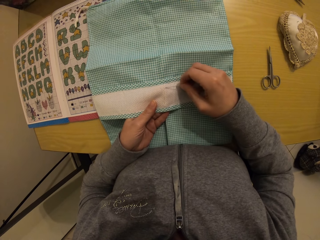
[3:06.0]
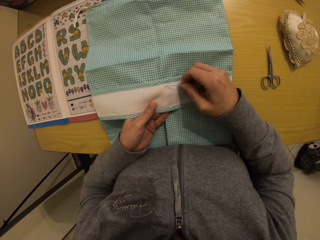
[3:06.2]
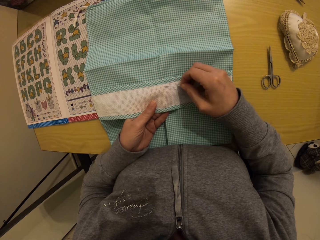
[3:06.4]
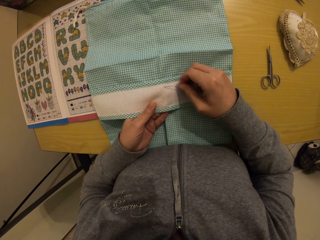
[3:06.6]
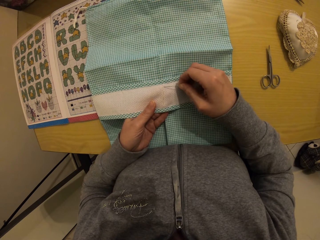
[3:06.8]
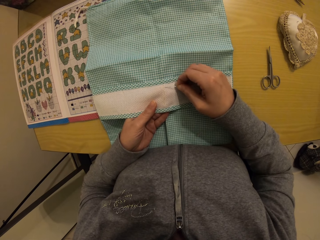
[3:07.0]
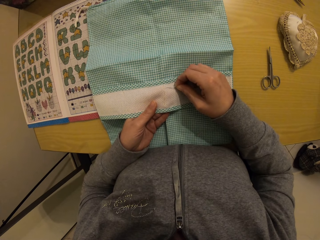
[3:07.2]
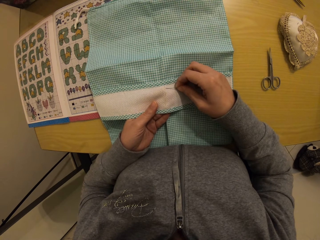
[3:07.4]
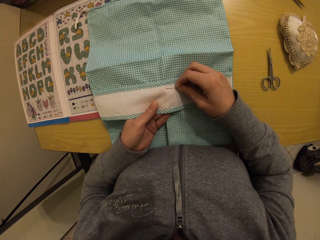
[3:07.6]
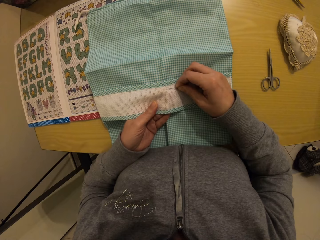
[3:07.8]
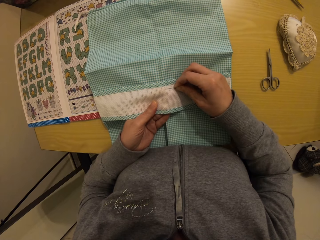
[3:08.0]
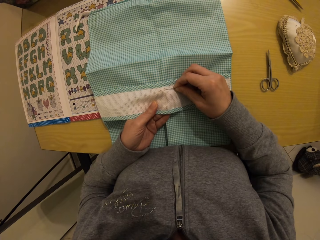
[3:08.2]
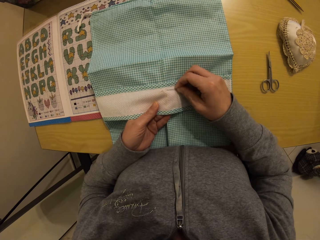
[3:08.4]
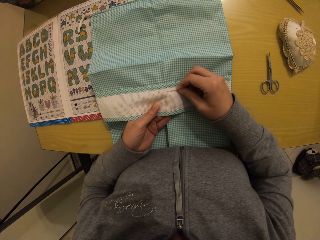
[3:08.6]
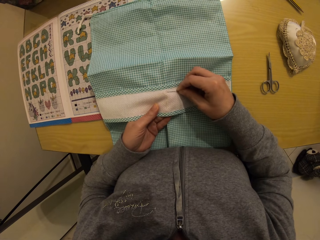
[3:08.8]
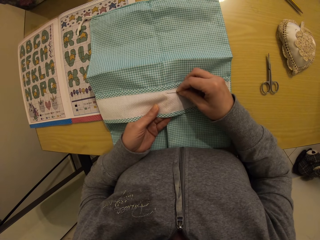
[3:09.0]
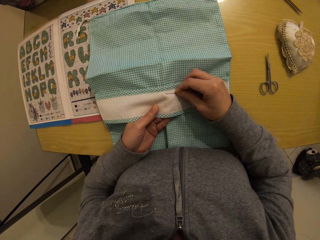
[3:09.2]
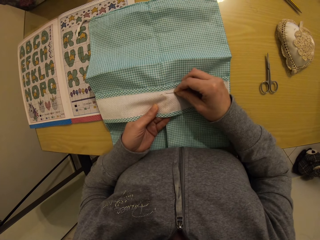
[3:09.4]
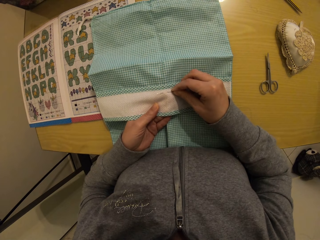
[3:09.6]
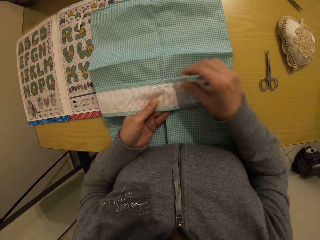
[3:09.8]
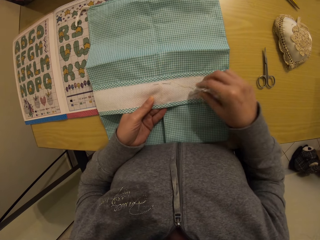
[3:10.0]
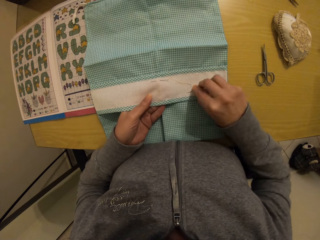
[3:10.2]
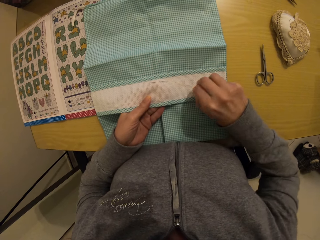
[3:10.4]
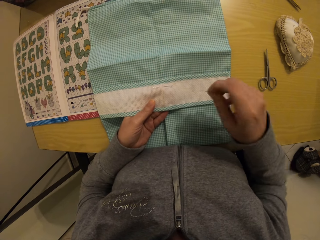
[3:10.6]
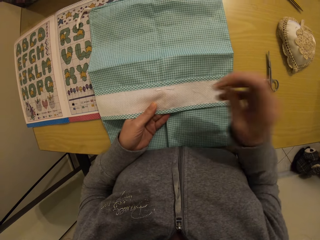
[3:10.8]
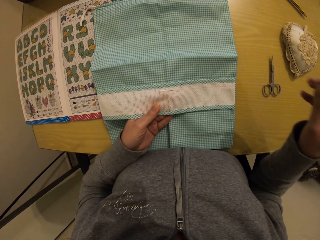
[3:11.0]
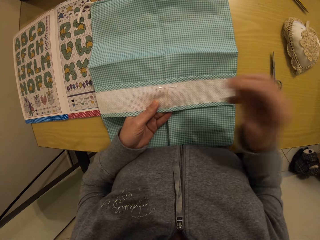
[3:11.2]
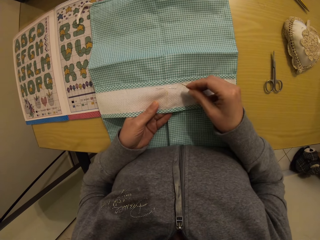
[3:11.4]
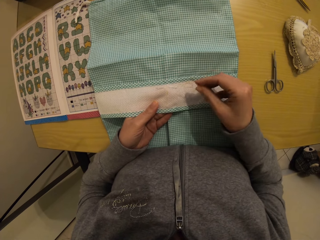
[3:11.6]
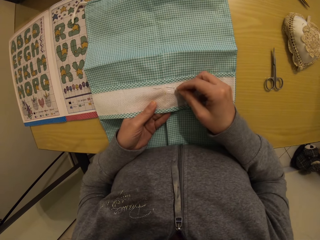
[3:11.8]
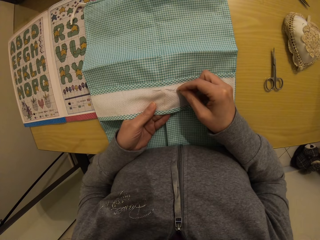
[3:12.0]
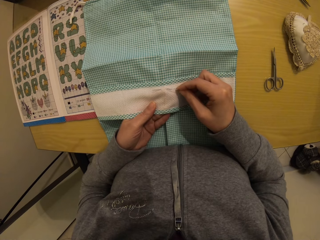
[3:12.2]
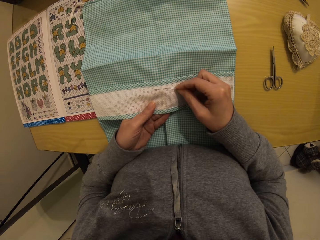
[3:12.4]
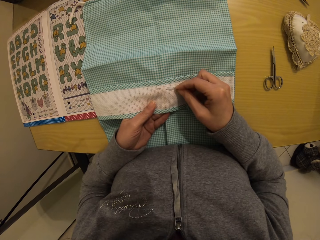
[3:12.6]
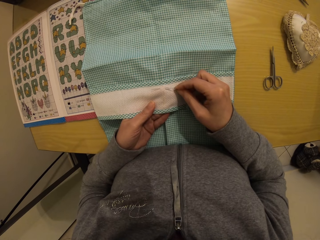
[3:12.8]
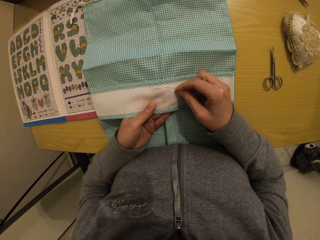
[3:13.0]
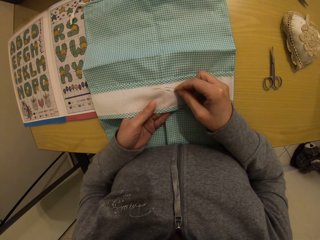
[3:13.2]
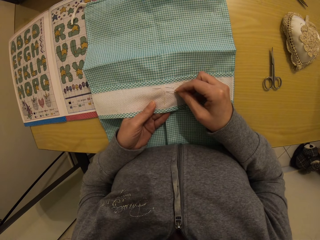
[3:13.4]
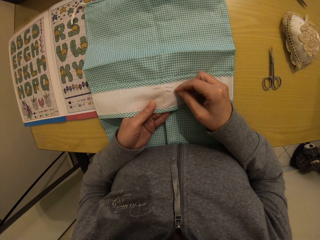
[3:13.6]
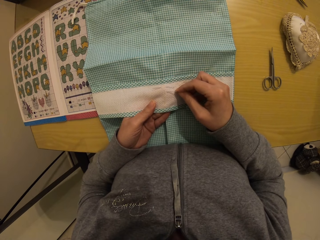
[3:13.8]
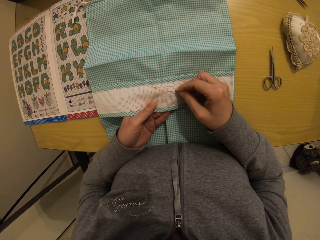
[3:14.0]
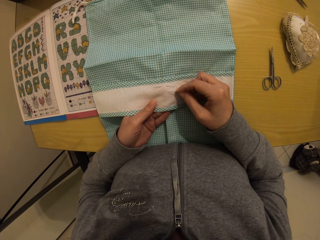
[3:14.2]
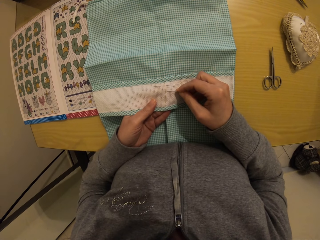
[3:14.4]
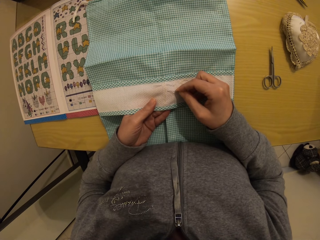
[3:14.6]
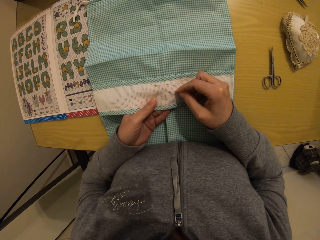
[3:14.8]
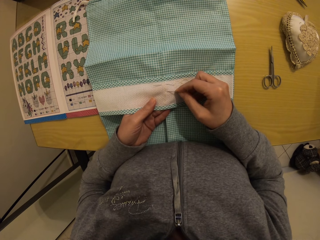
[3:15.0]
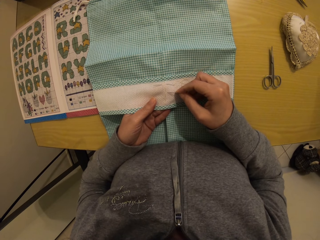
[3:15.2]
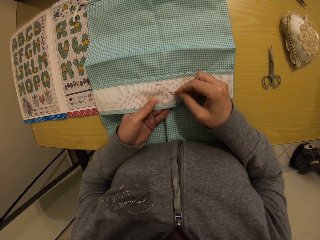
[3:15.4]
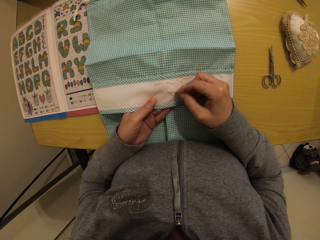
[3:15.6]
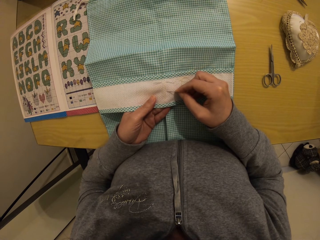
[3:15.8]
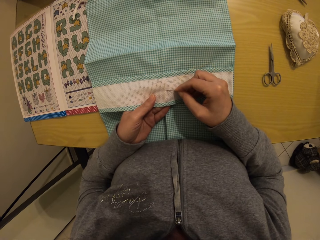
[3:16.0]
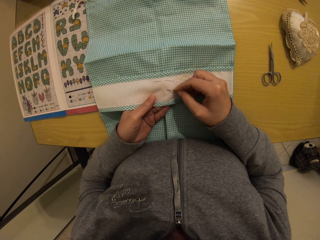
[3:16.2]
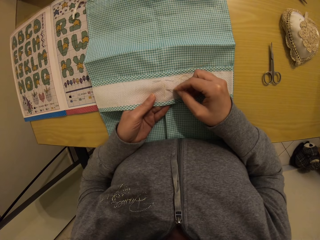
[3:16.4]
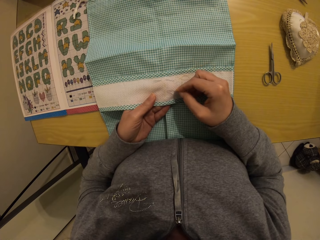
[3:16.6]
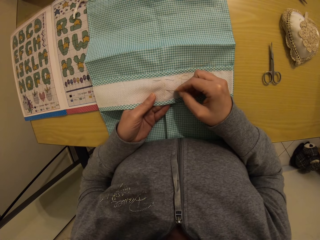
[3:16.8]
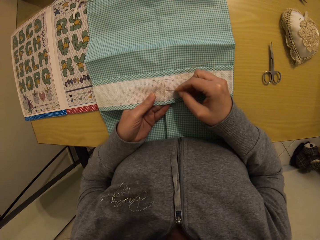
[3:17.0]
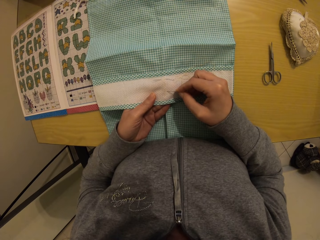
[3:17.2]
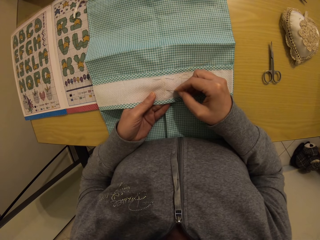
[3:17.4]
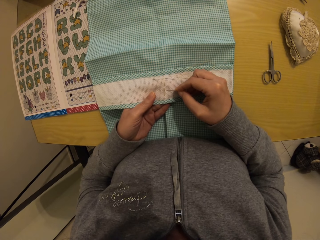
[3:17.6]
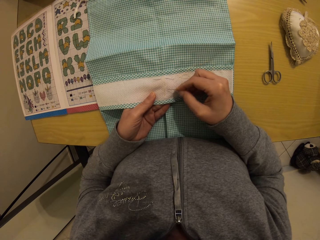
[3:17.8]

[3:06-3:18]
The camera wearer puts the needle into the napkin. She picks up the needle from the napkin with her right hand. She counts the holes in the napkin with the needle.

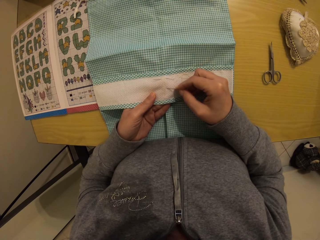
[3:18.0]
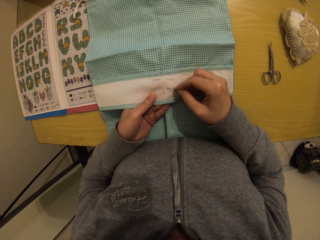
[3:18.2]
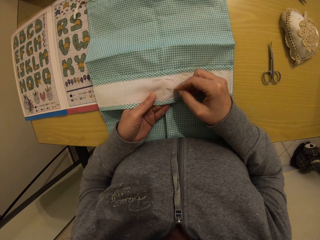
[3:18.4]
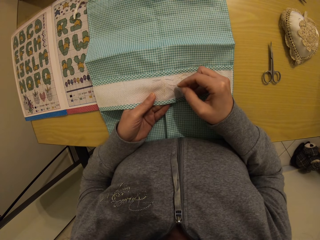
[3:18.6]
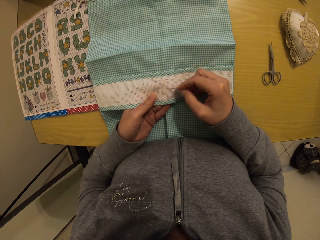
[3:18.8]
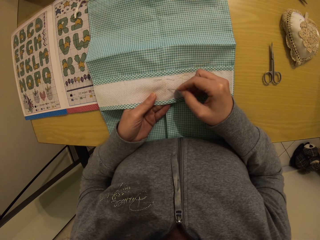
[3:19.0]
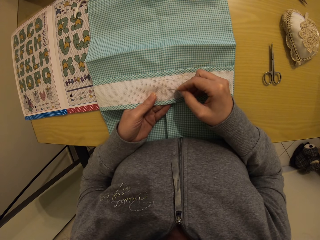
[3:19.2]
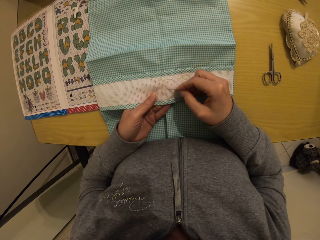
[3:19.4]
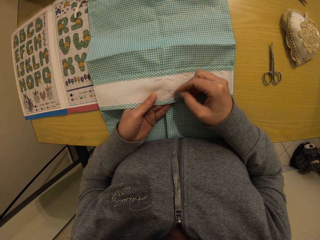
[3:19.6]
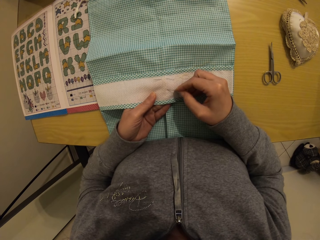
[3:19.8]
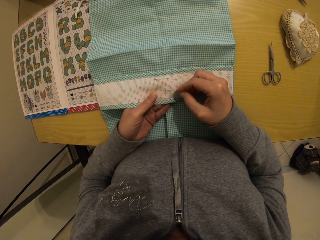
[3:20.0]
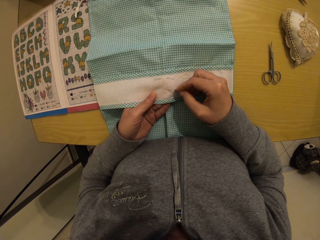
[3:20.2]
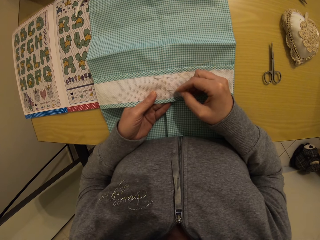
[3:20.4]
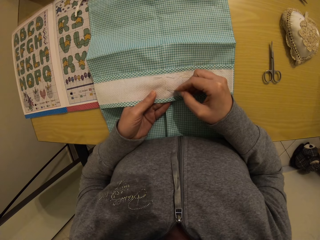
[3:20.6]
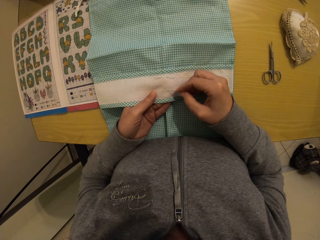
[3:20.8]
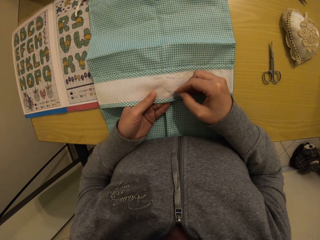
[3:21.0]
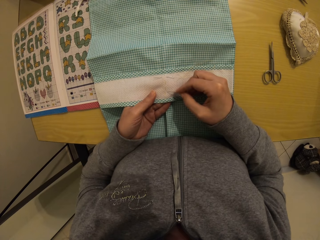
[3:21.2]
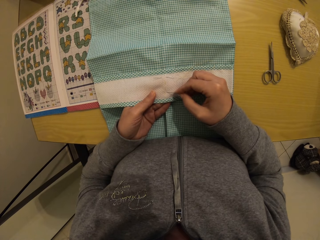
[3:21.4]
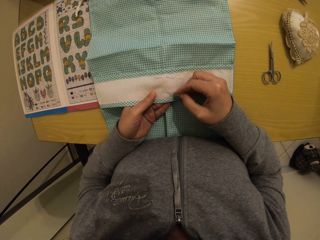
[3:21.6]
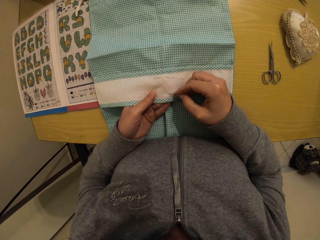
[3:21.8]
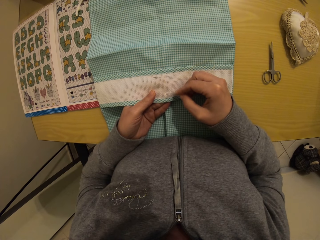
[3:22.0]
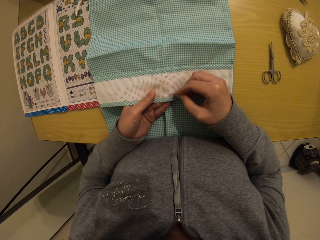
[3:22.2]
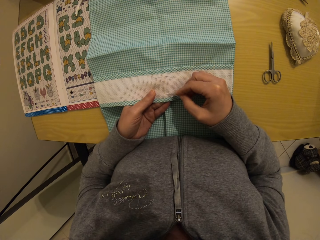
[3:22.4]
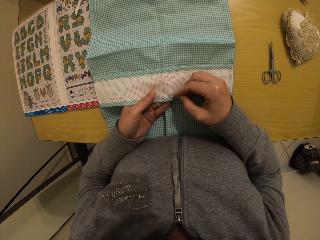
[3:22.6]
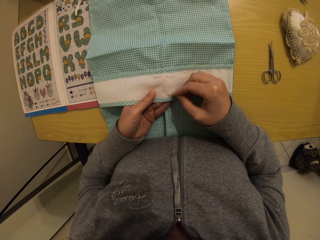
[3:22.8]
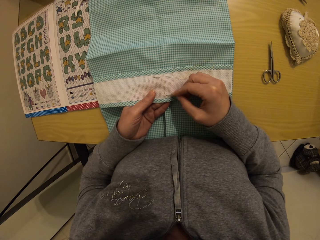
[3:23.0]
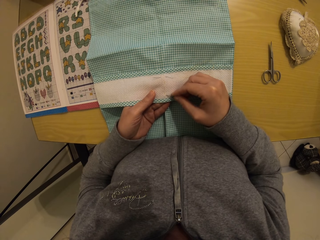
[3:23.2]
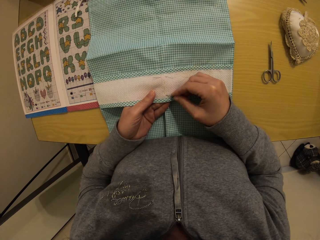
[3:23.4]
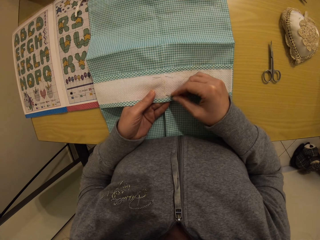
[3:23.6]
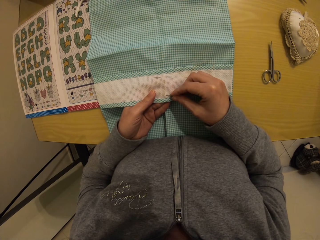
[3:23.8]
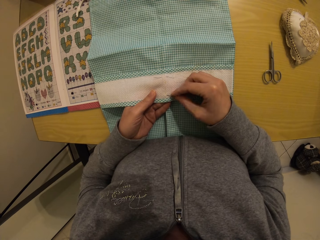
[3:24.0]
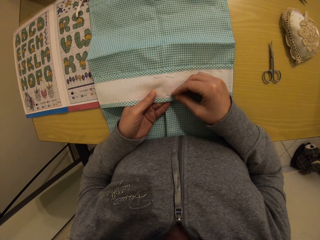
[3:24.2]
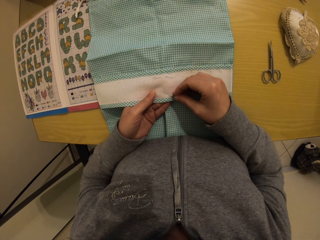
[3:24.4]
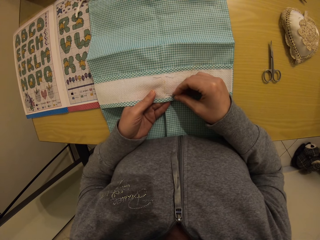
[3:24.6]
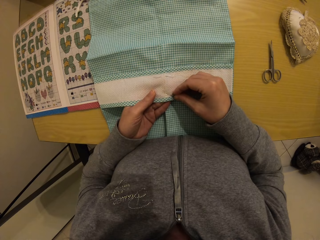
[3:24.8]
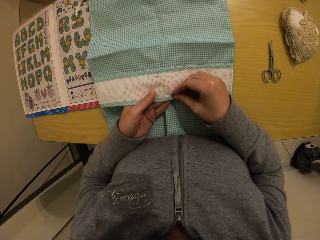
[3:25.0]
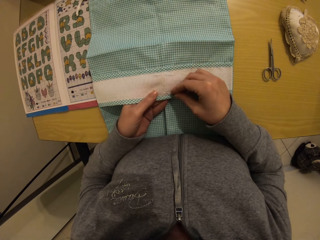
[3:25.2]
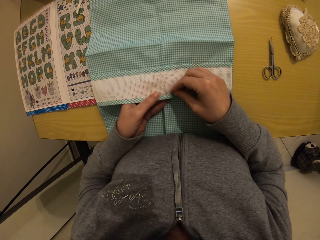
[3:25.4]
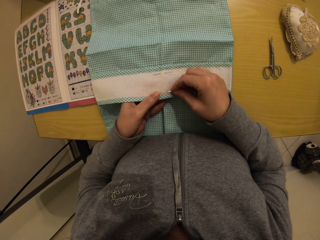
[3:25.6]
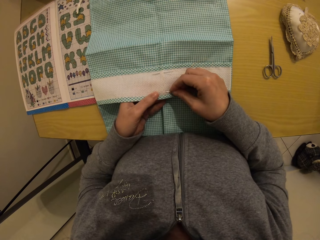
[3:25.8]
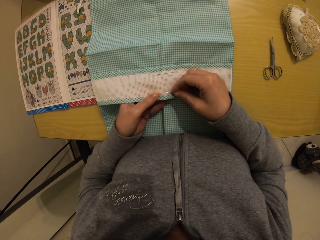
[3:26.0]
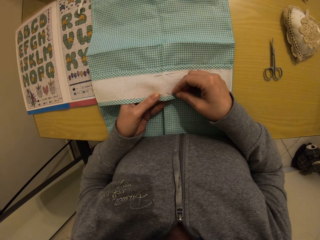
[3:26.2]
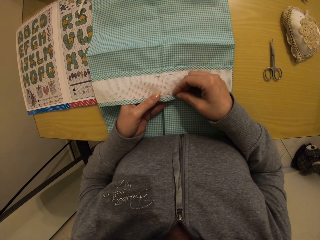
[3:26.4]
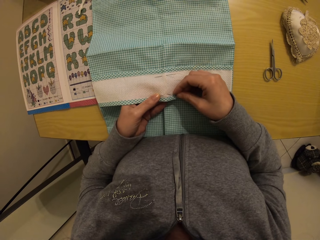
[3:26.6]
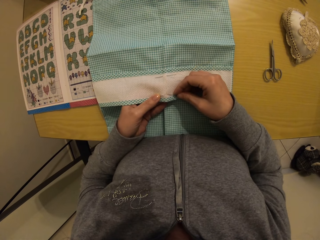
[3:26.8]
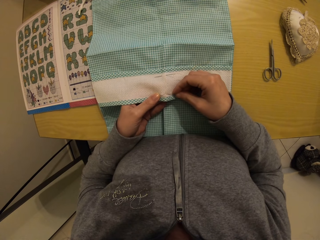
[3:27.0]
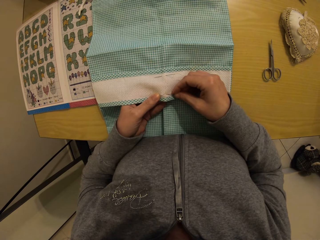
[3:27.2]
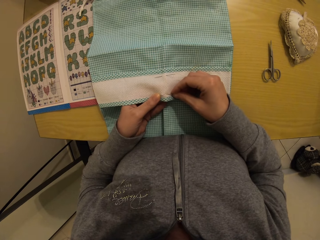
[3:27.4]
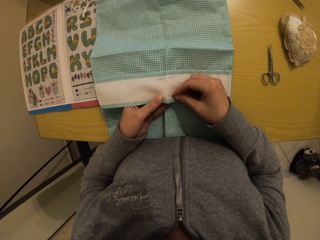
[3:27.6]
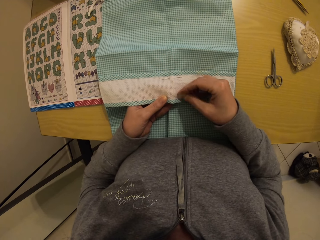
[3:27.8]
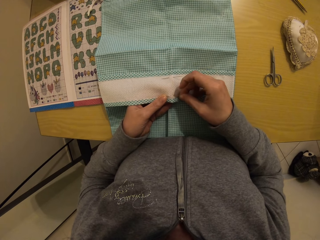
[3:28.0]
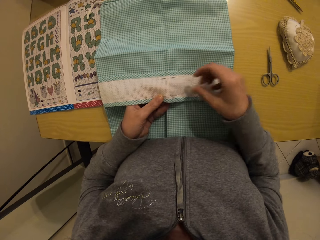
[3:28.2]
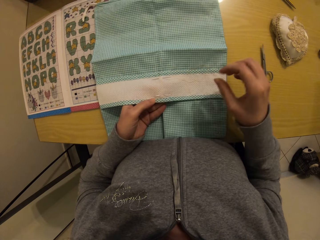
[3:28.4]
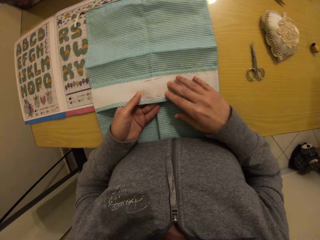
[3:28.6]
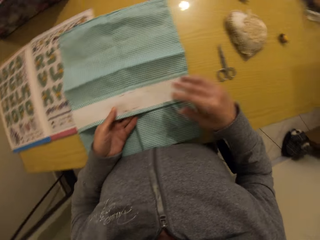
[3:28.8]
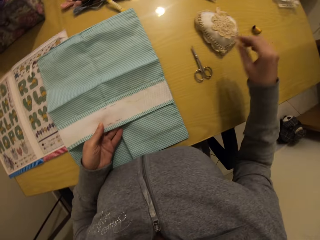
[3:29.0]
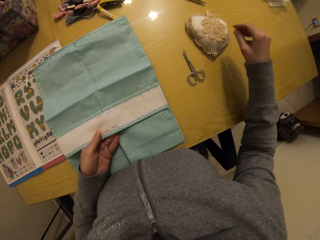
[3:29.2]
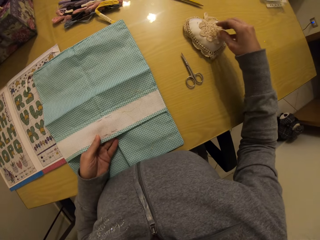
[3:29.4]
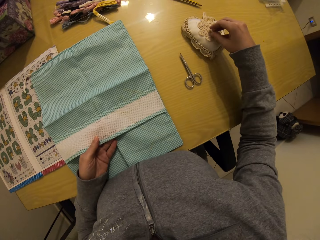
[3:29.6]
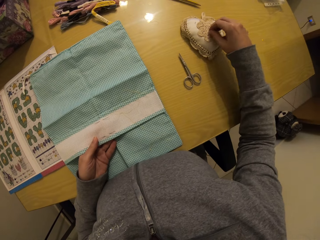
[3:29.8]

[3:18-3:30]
The camera wearer puts the needle into the napkin.
